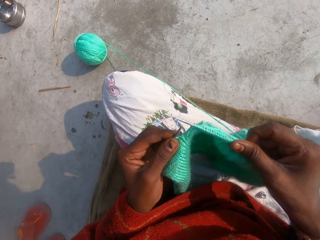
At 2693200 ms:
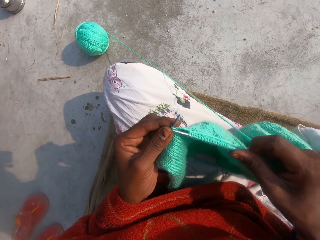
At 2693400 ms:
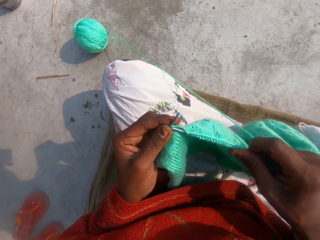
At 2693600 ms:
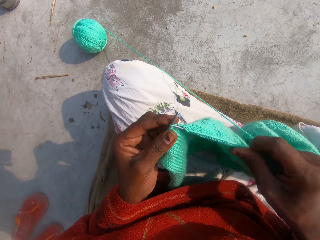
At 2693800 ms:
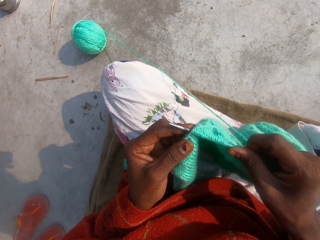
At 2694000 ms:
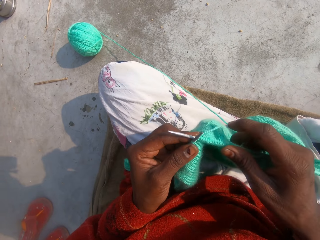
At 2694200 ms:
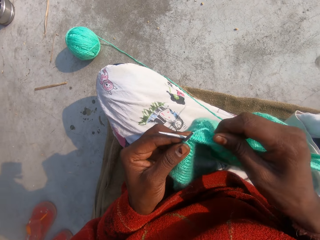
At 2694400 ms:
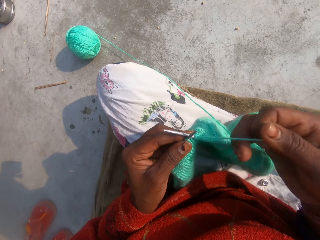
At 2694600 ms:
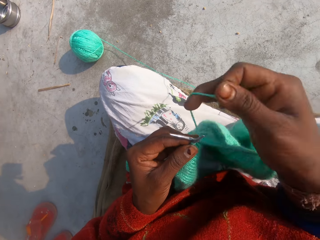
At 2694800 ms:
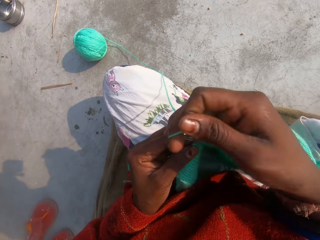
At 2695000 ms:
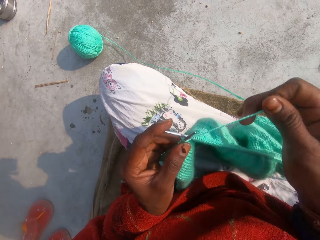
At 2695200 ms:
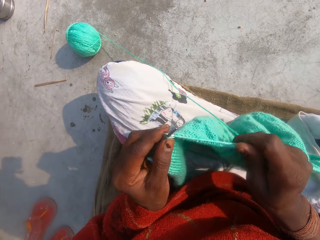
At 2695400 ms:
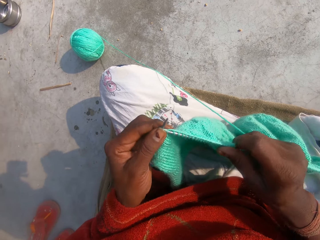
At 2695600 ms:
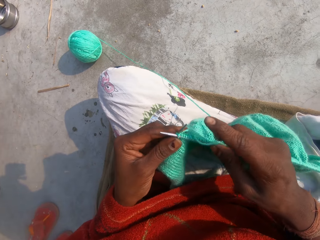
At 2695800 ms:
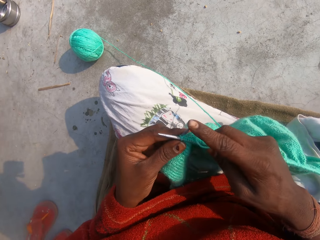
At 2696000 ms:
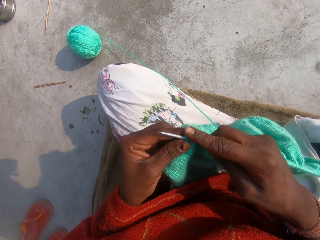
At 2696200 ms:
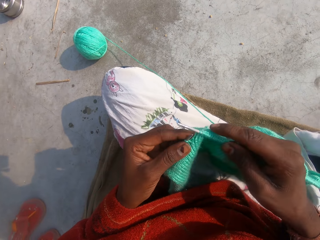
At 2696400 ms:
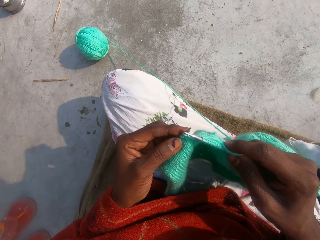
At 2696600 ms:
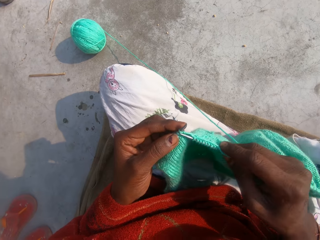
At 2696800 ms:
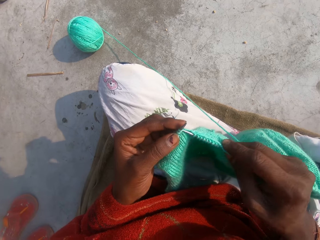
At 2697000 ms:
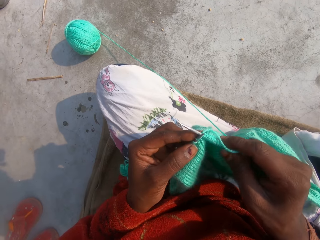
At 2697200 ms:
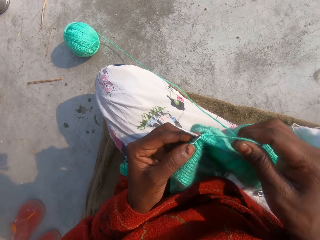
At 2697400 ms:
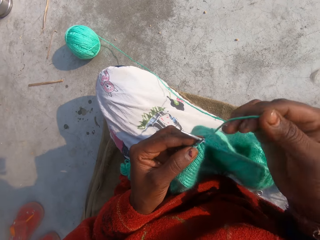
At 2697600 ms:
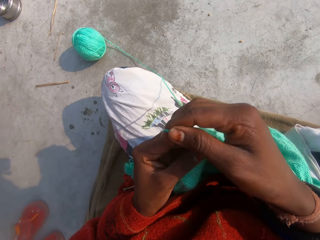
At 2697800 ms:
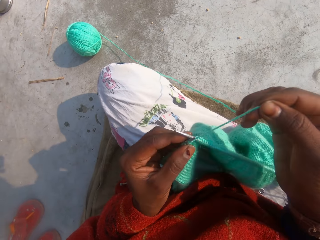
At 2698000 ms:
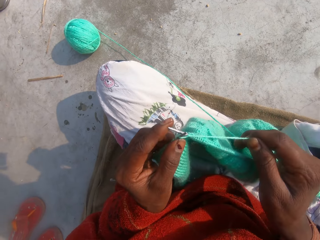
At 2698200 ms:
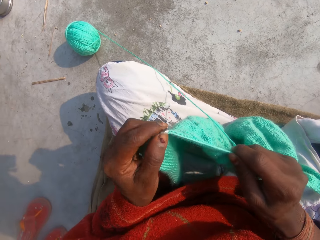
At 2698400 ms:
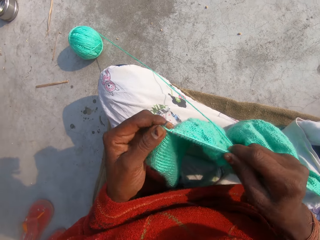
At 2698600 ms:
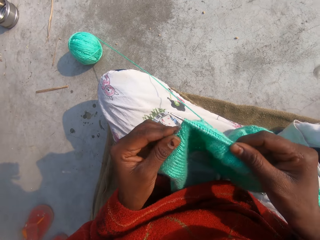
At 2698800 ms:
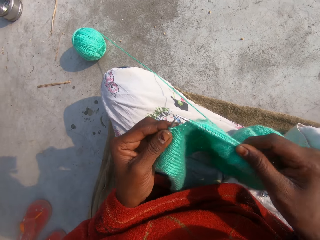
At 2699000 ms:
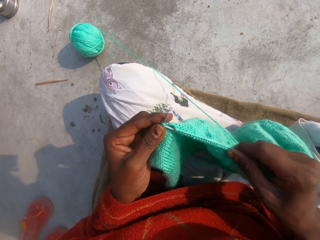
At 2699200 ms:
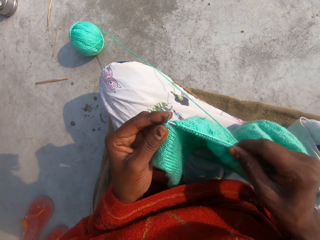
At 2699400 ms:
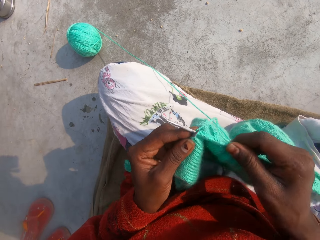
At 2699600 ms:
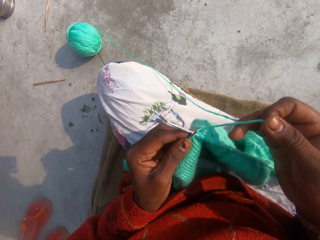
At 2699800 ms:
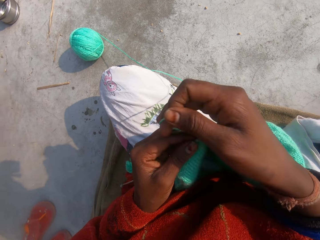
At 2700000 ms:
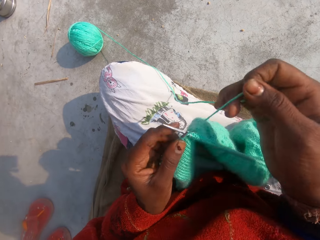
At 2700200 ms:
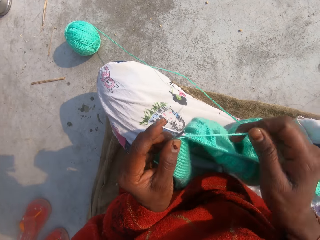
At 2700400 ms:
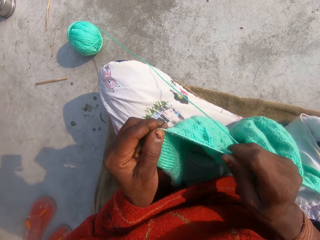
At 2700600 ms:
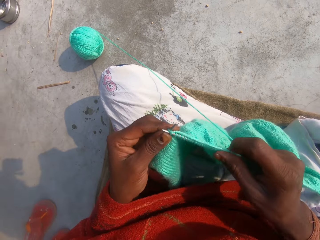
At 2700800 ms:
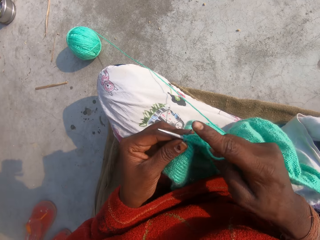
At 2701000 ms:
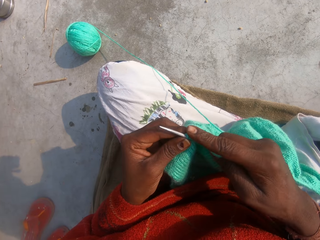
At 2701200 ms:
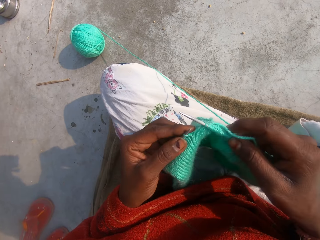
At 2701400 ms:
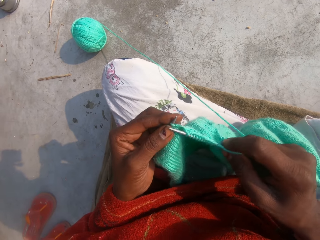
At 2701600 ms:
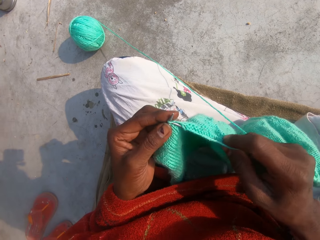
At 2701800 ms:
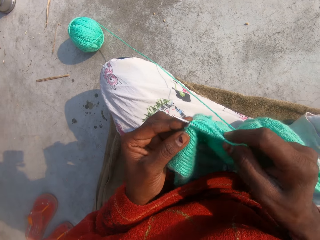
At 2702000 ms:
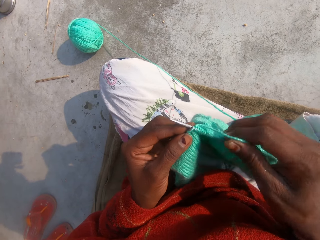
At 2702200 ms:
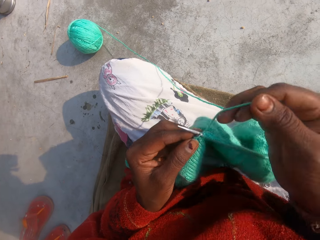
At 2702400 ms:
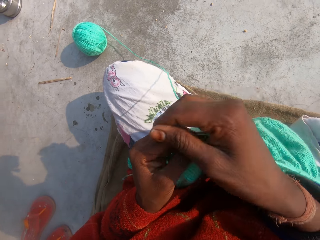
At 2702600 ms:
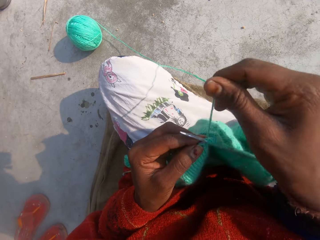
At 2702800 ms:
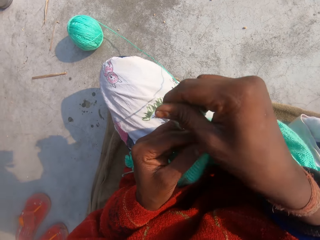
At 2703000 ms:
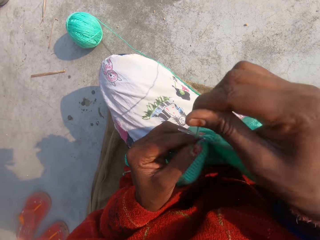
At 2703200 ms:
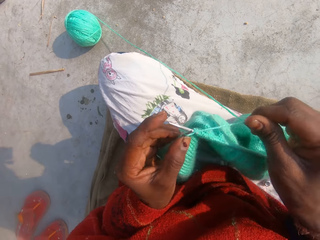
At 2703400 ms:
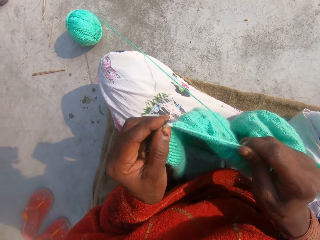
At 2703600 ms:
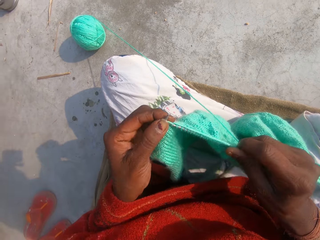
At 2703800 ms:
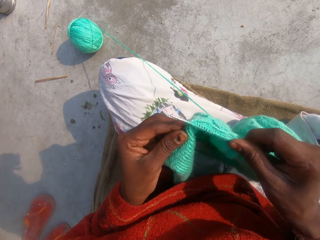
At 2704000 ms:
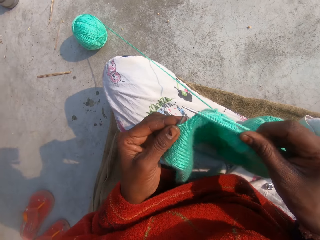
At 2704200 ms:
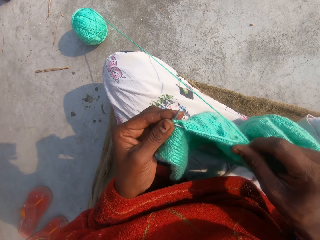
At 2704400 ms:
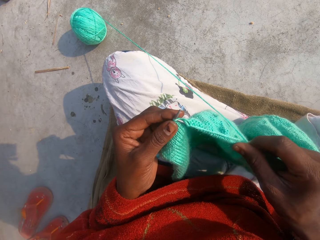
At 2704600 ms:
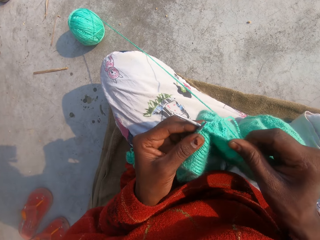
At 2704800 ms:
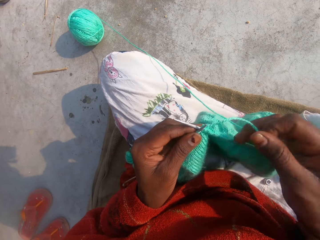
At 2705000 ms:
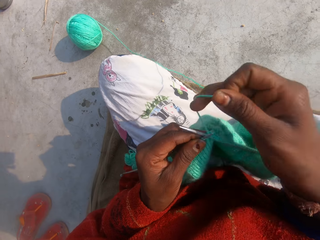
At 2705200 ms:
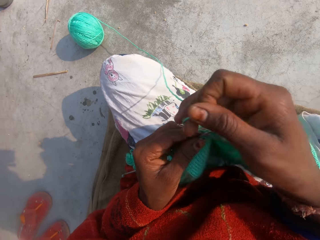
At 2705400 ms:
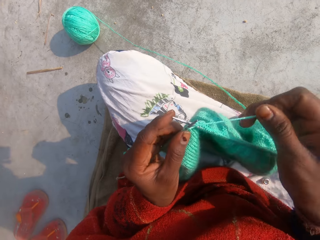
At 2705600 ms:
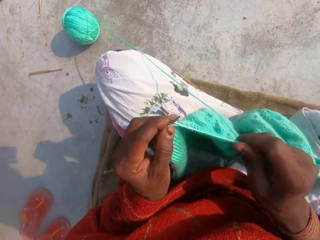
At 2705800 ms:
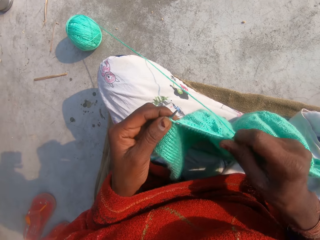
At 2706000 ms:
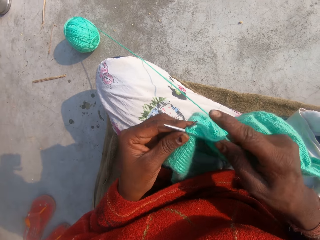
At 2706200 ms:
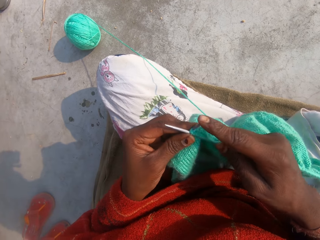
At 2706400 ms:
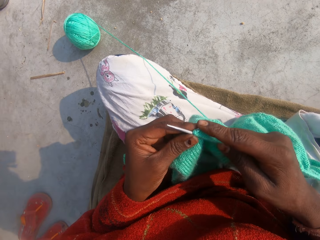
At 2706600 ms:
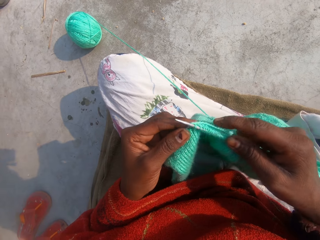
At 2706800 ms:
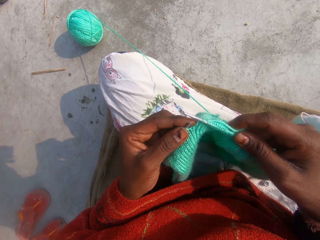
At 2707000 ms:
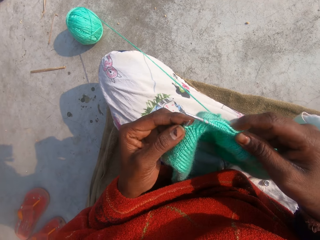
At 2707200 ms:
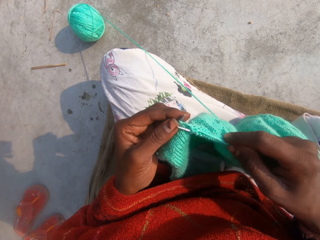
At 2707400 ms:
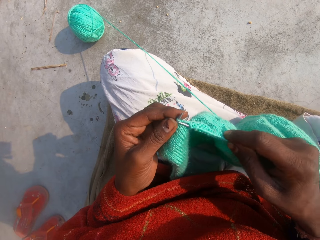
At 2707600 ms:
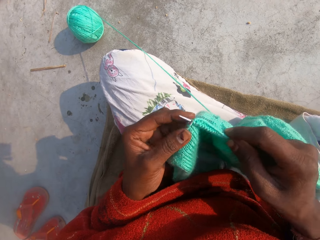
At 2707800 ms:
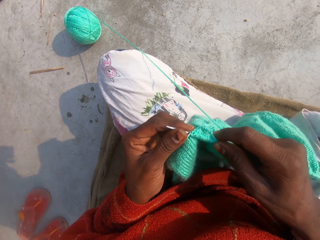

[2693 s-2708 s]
The camera wearer loops the thread. They knit the garment. They loop the thread. They knit the garment. They loop the thread. They knit the garment. They loop the thread. They knit the garment. They loop the thread. They knit the garment.

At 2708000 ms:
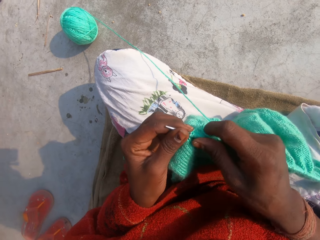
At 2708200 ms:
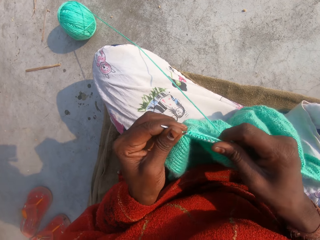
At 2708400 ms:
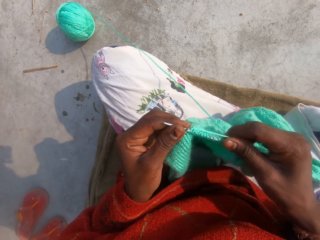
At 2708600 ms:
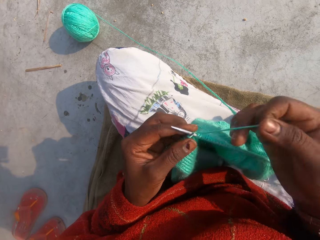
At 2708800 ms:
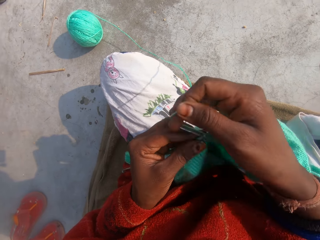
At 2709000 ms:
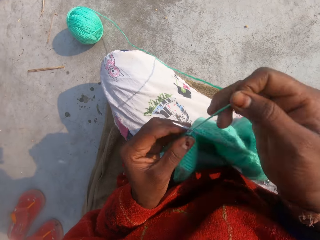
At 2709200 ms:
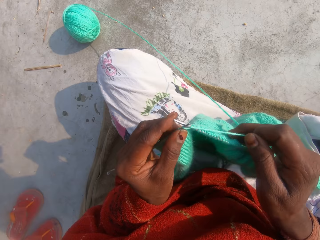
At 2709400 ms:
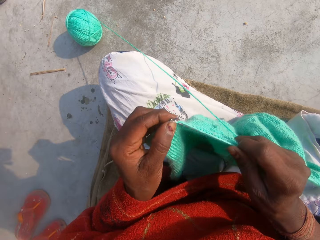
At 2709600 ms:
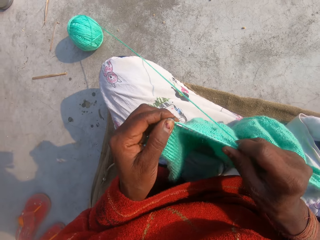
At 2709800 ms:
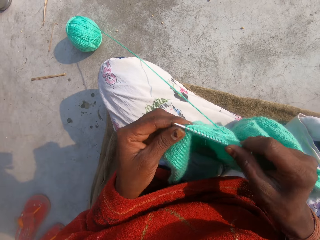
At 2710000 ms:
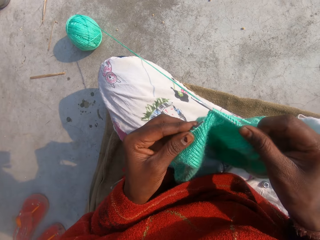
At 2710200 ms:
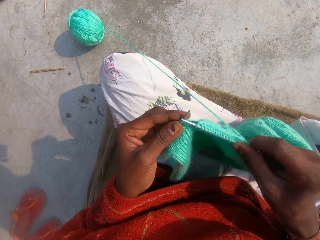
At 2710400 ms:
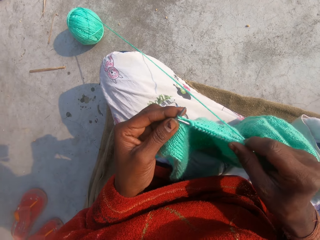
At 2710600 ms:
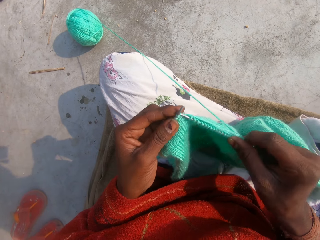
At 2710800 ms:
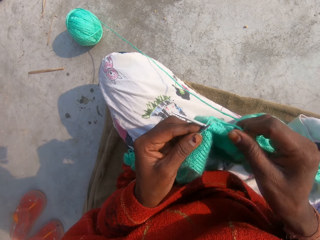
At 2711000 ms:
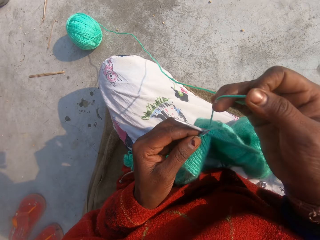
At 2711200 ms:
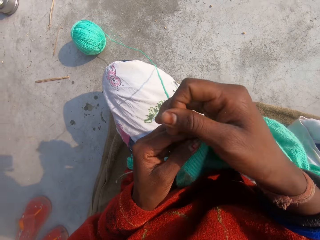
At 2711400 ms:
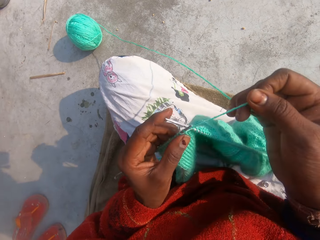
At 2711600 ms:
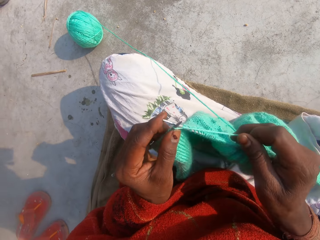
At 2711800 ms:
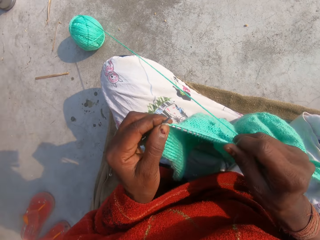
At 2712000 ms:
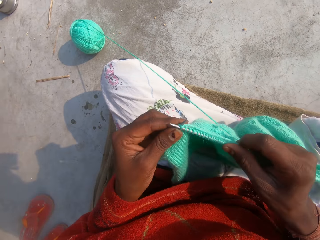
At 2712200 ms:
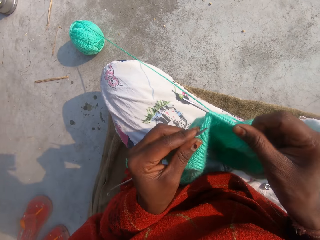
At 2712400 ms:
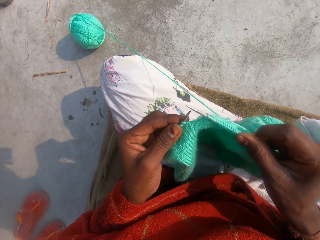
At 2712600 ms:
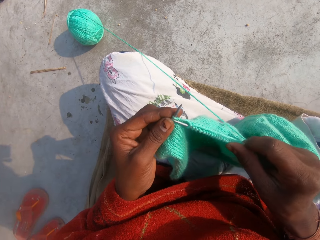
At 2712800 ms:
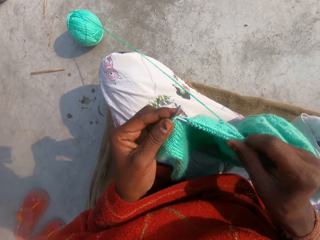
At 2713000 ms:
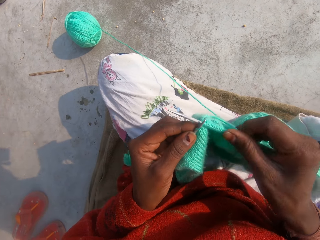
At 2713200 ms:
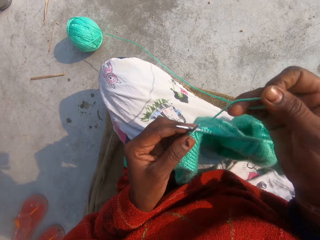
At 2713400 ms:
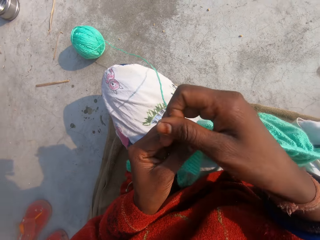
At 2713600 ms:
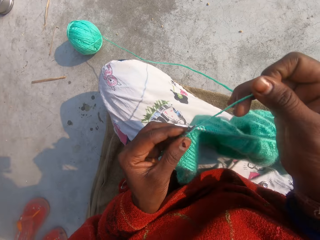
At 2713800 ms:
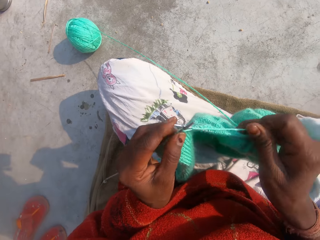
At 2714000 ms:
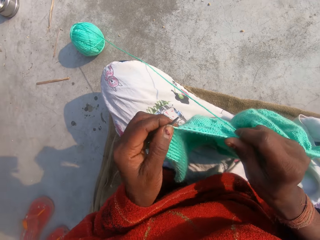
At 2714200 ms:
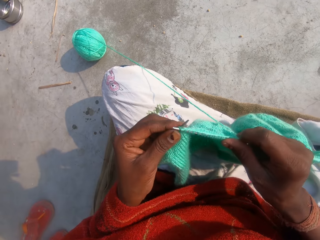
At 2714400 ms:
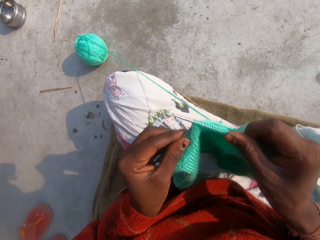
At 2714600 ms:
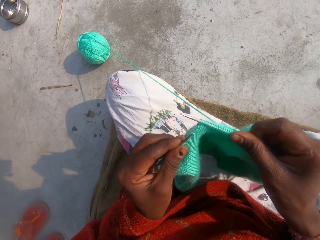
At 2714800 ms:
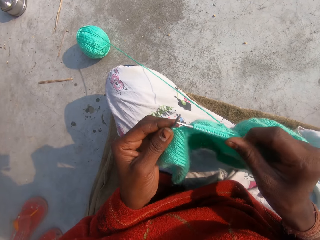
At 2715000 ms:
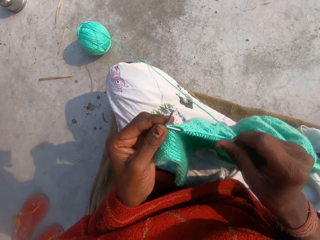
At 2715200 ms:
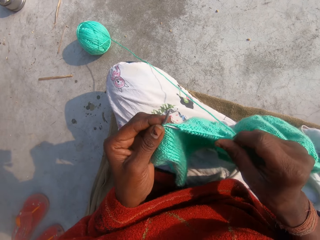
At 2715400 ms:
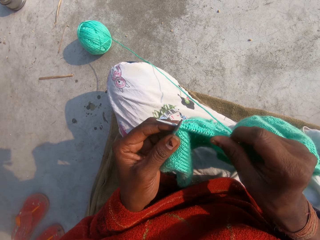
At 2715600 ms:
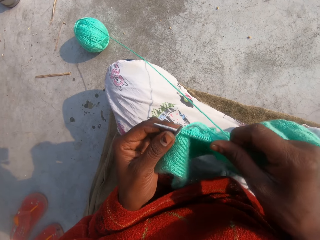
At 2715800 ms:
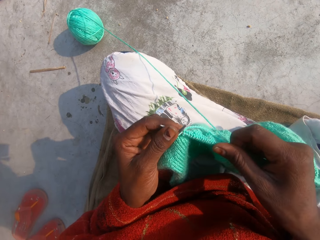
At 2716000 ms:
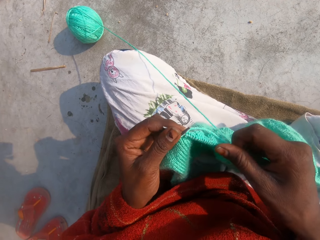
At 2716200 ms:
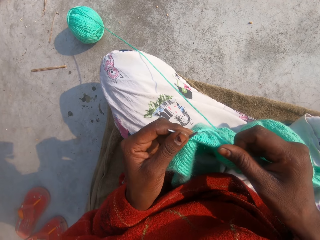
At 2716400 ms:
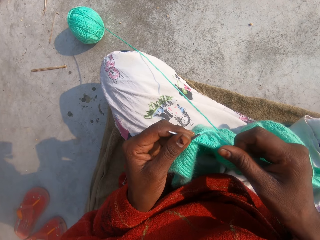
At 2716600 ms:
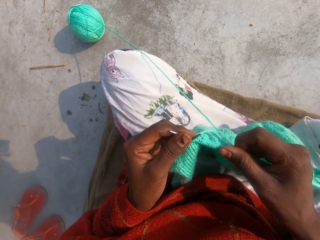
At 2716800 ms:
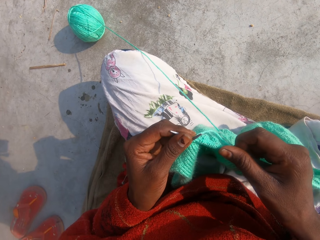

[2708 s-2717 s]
The camera wearer adjusts the wool on the knitting needle. She loops the thread. She knits the wool in her hands with the knitting needles. She loops the thread. She knits the garment. She loops the thread. She knits the garment.
